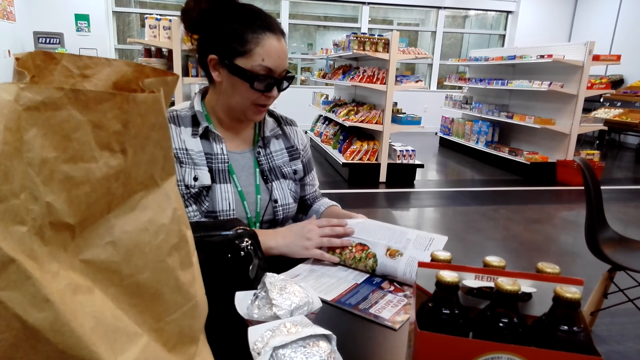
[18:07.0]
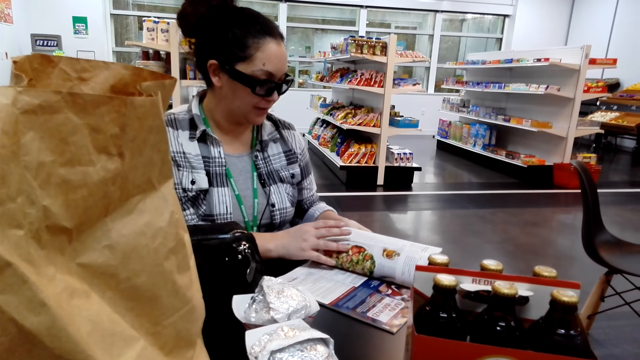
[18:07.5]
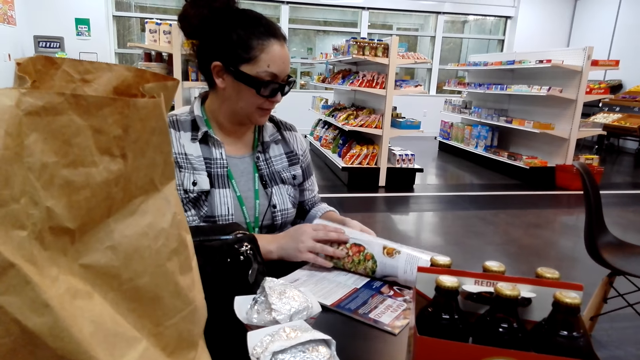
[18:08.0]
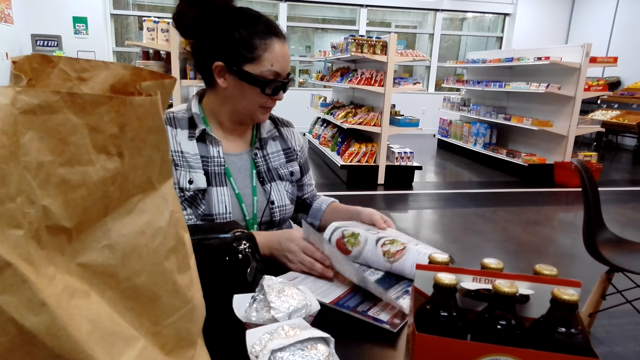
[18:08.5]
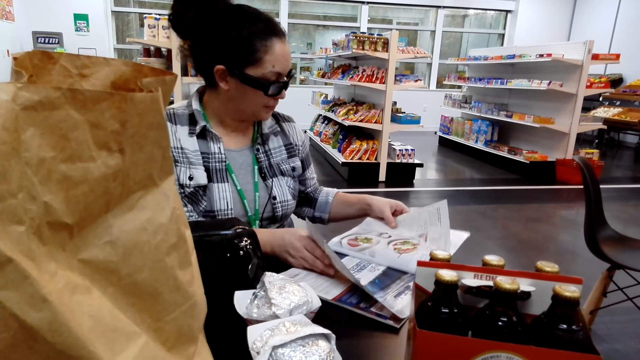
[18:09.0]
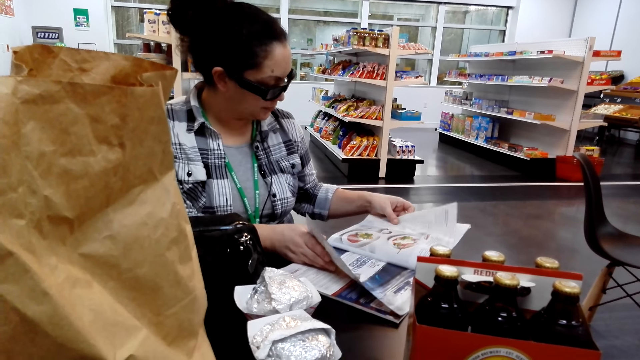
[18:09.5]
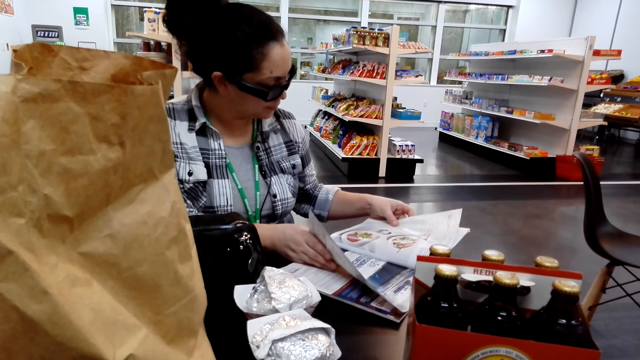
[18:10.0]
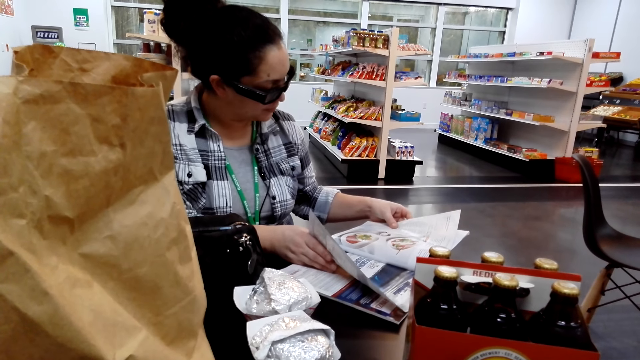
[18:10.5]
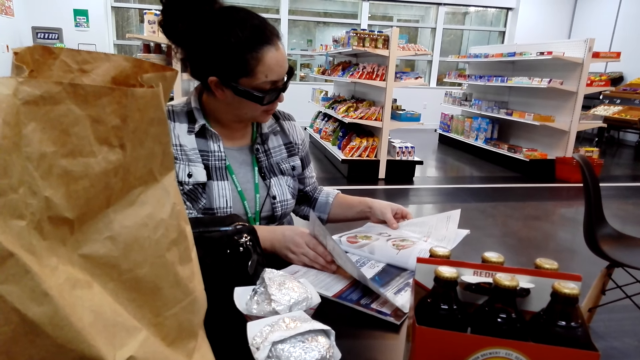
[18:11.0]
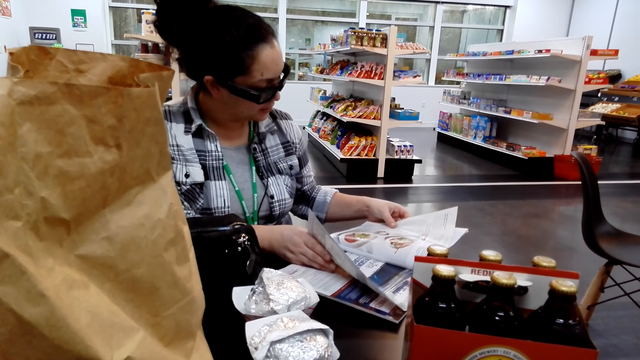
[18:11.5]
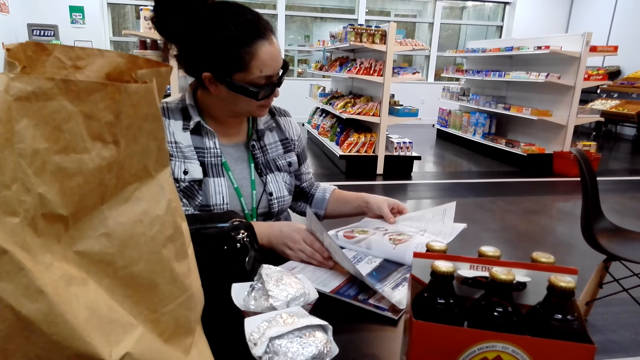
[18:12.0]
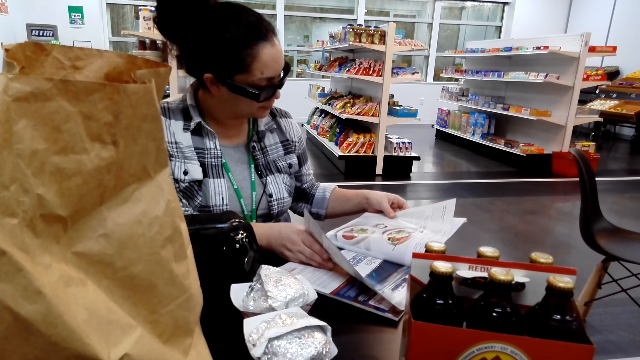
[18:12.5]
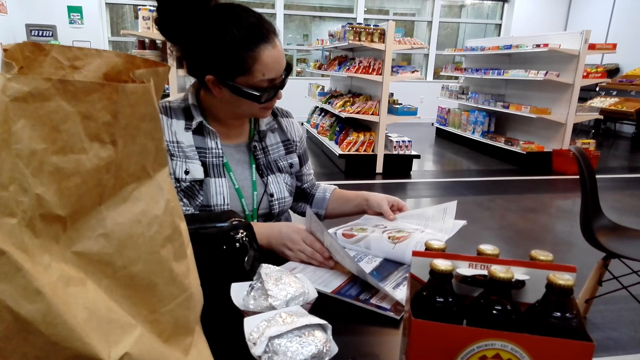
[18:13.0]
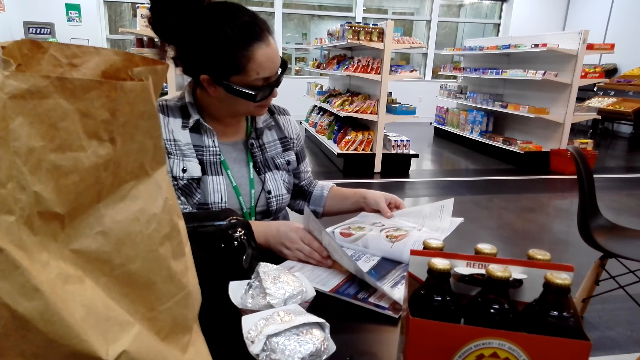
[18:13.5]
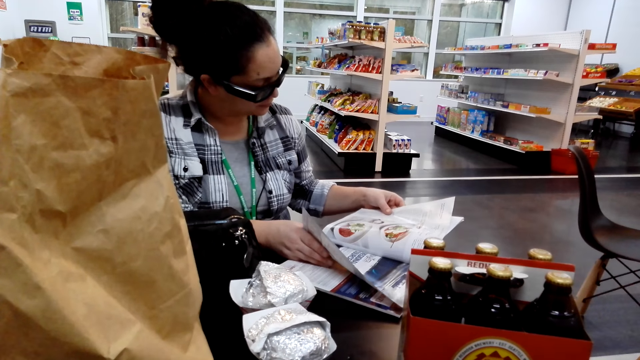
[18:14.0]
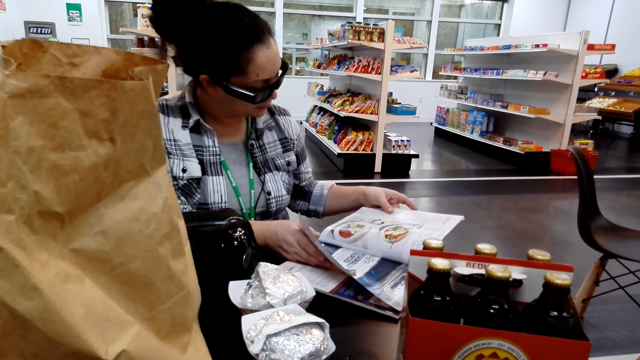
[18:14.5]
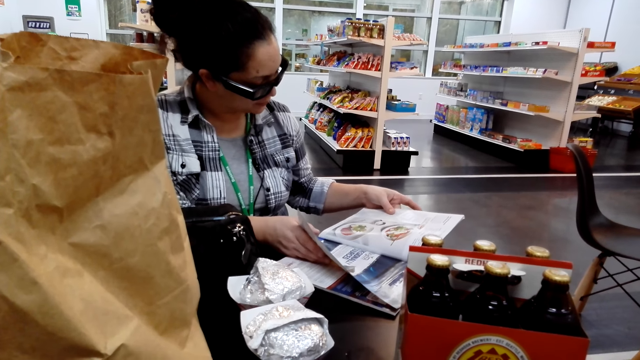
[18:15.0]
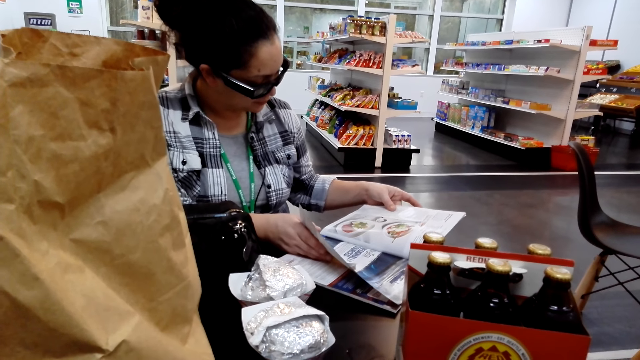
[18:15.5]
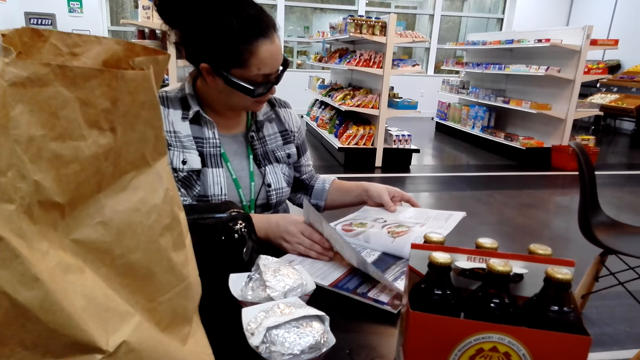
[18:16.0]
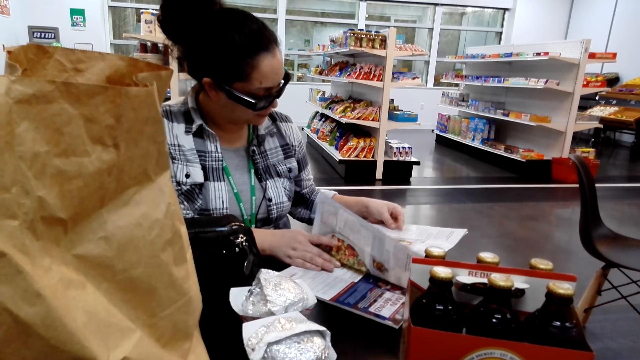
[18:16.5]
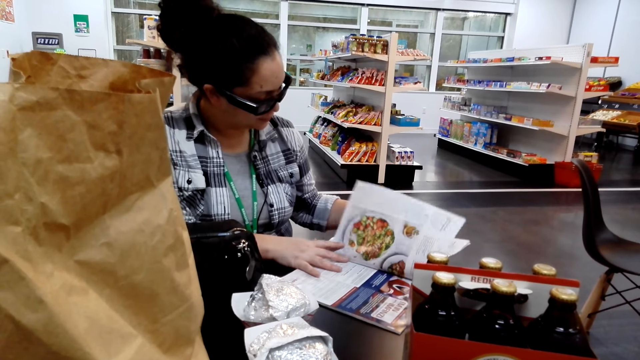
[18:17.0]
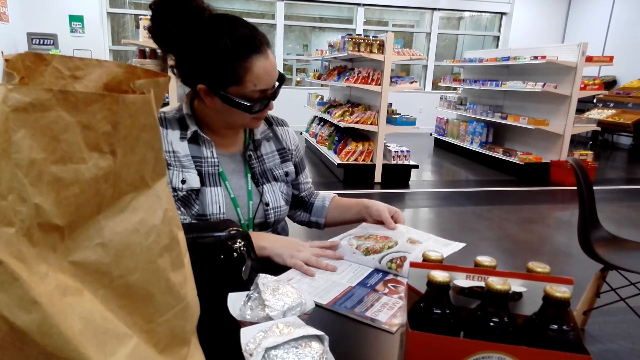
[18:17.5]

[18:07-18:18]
A person reads through the magazine.

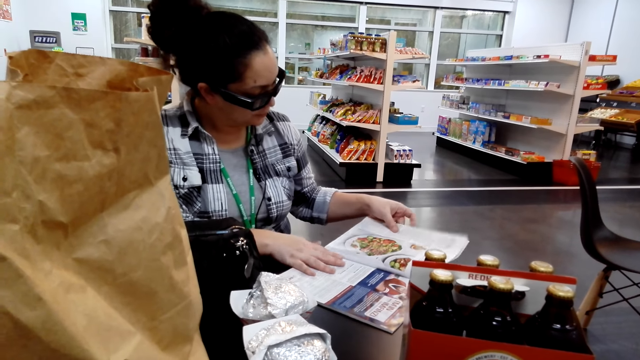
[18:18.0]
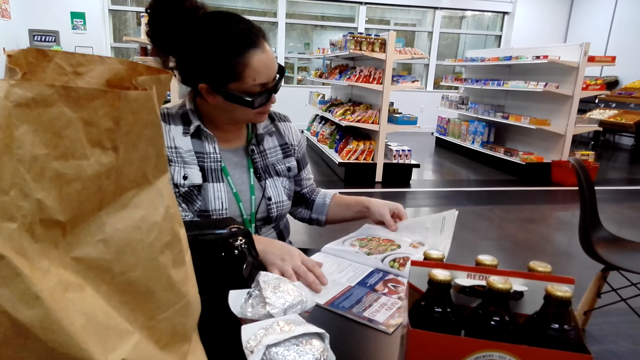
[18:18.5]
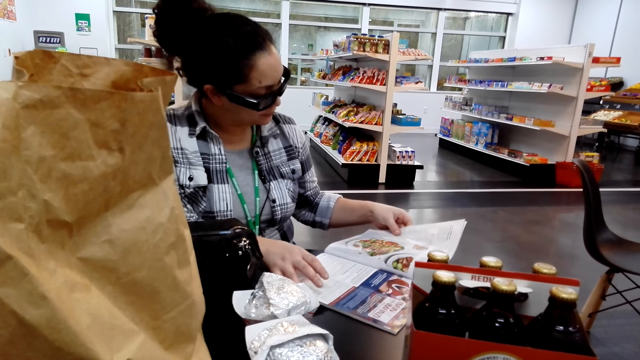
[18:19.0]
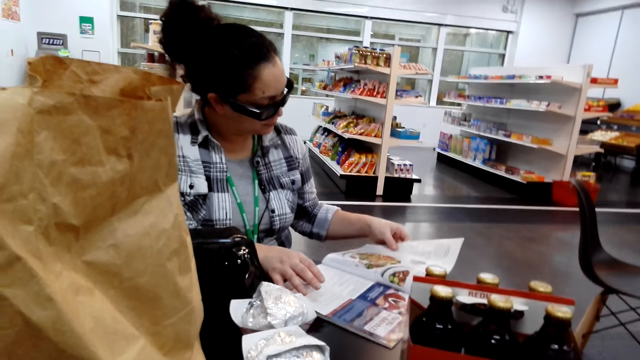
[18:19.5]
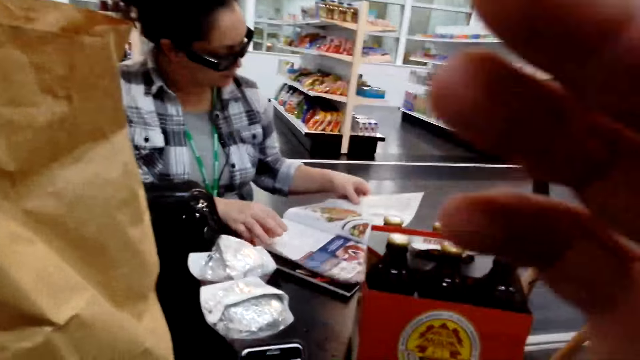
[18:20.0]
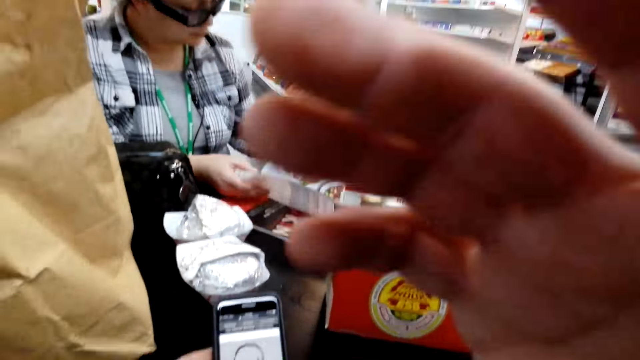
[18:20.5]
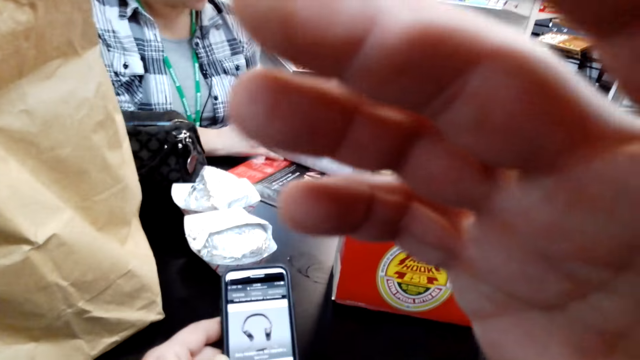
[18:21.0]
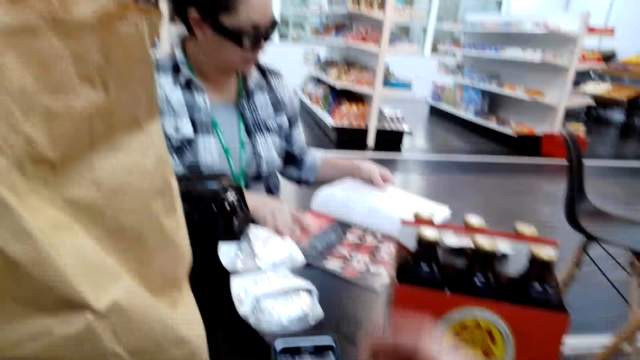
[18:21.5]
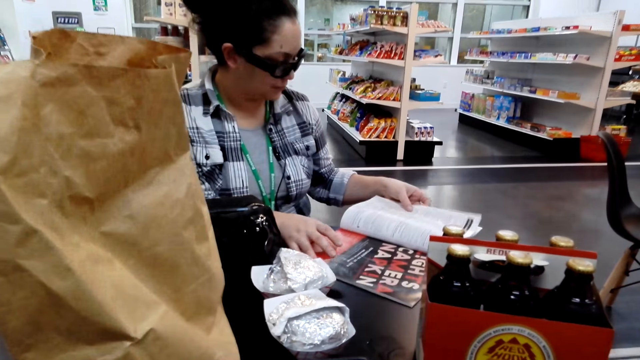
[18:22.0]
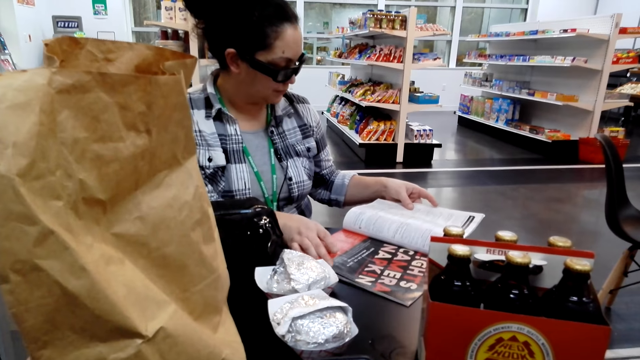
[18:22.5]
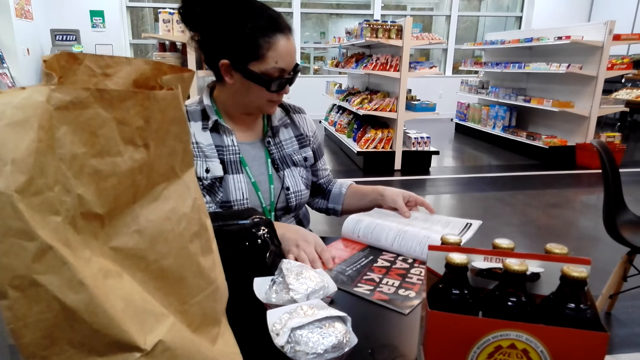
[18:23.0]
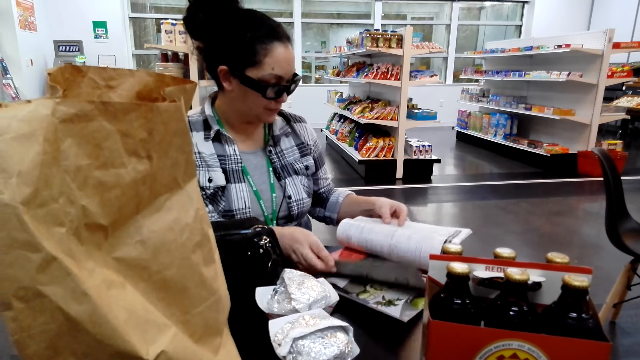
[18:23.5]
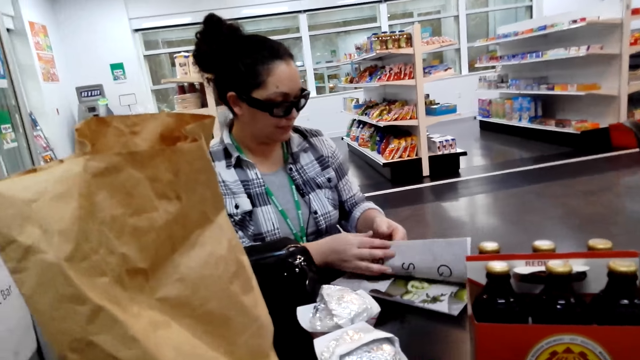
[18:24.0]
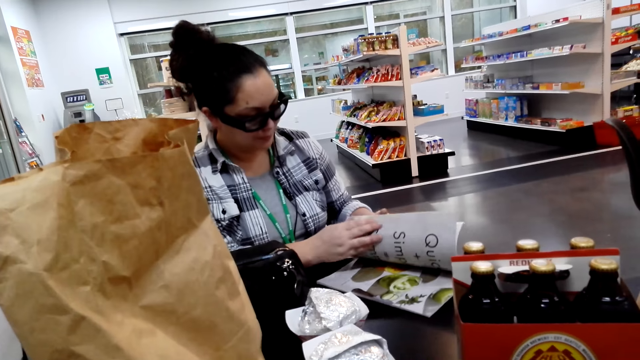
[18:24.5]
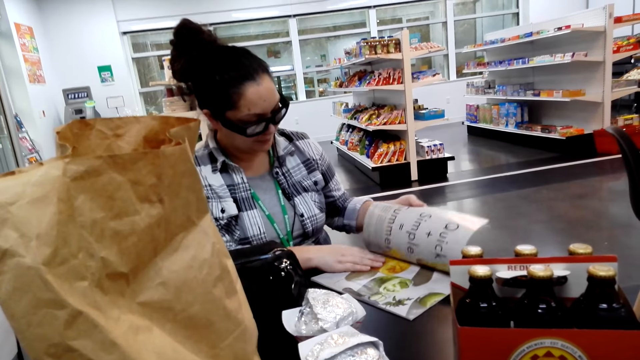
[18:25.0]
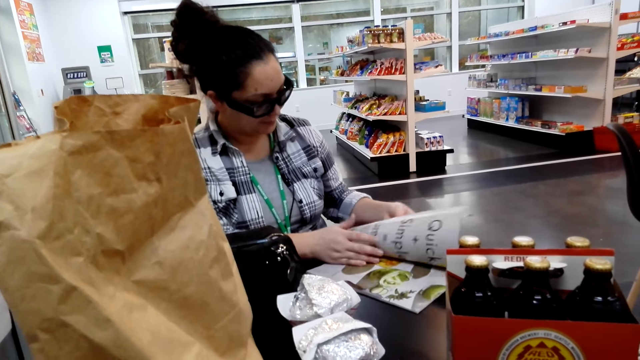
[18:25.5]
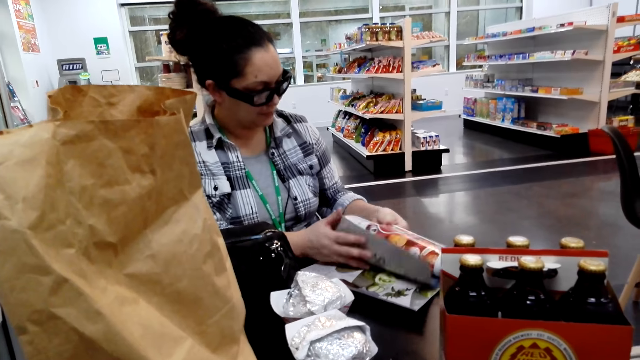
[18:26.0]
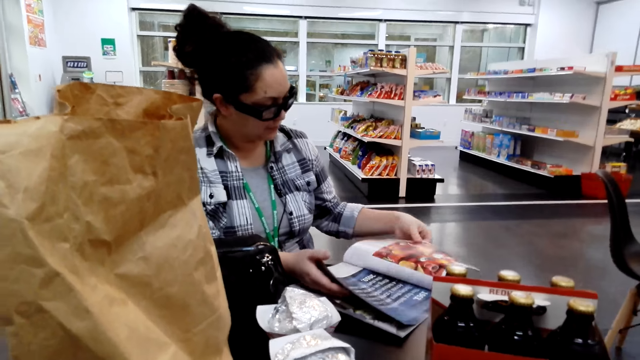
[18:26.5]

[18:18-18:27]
The camera wearer touches the camera. A person flips the magazine book pages.
